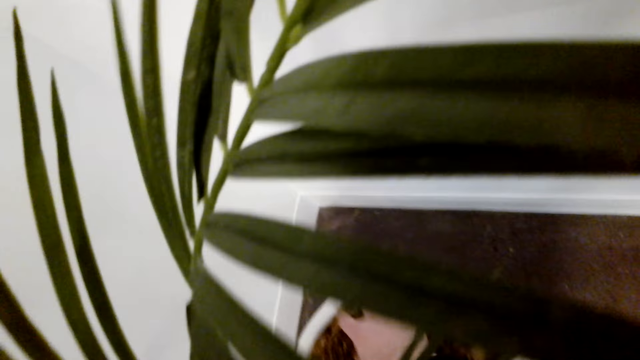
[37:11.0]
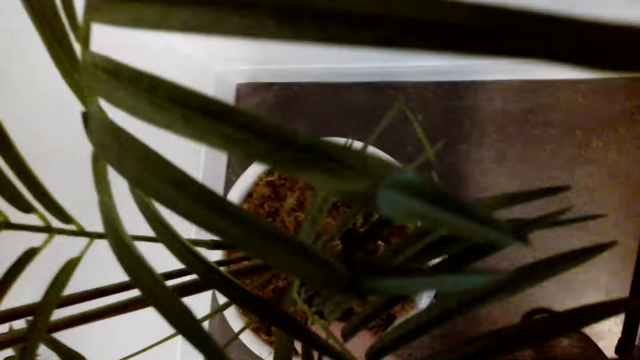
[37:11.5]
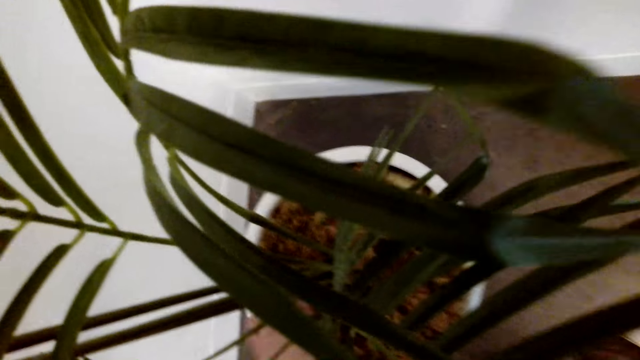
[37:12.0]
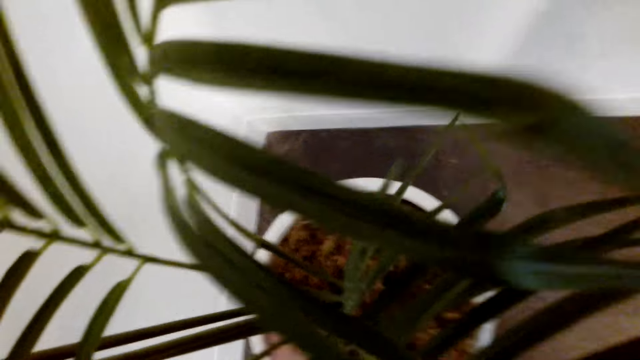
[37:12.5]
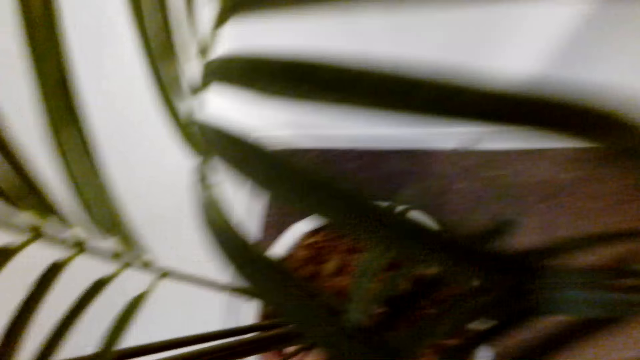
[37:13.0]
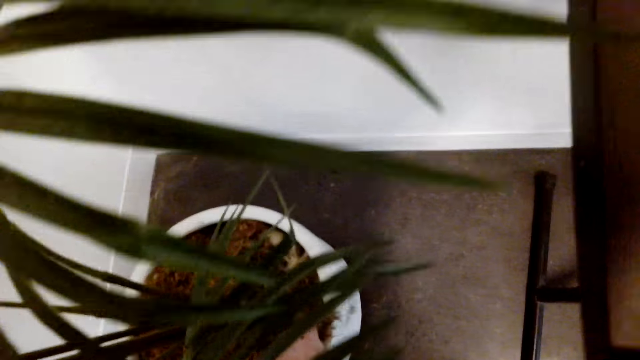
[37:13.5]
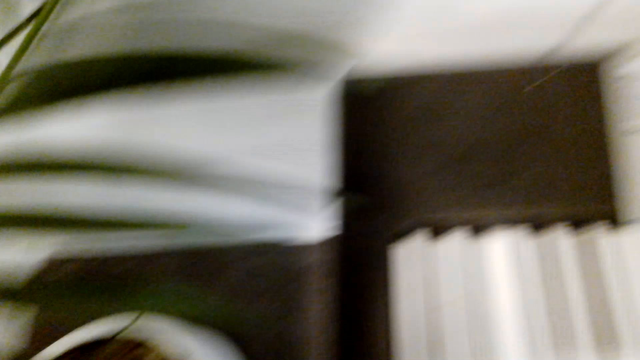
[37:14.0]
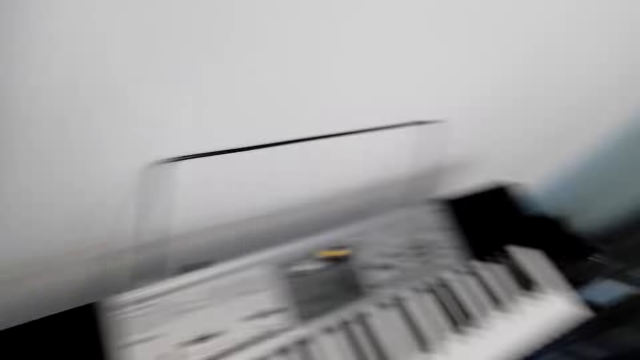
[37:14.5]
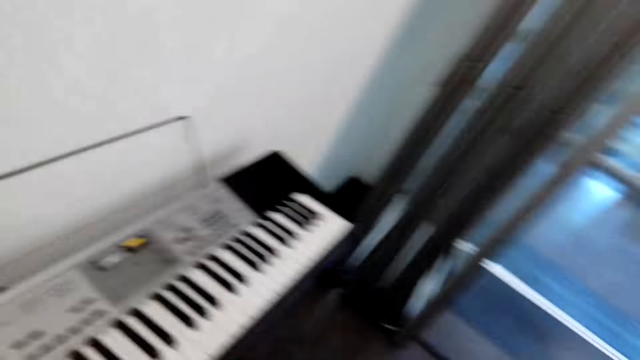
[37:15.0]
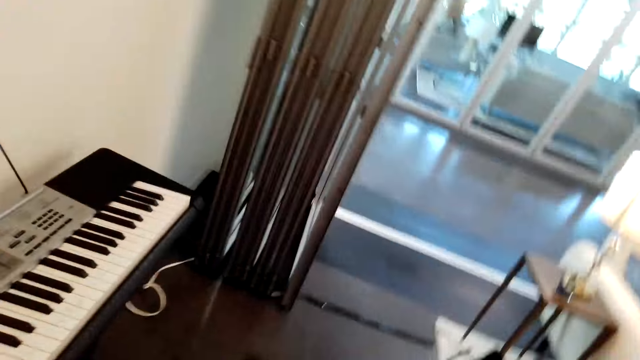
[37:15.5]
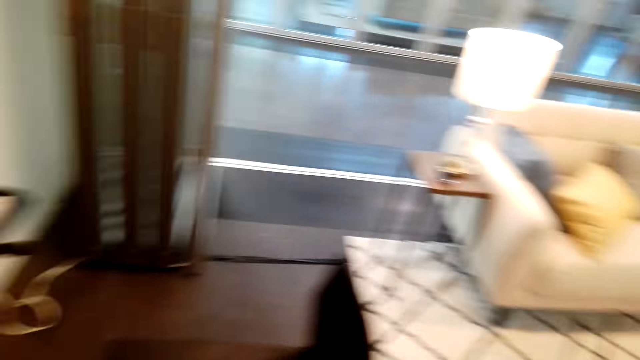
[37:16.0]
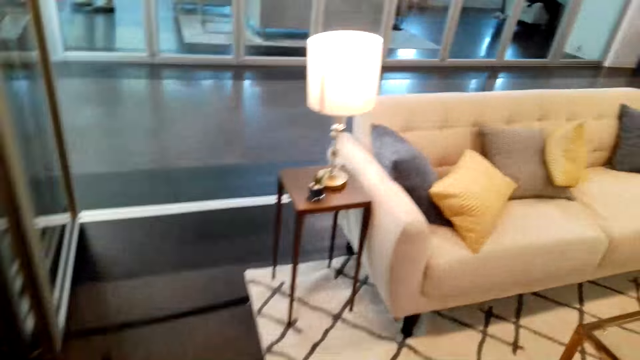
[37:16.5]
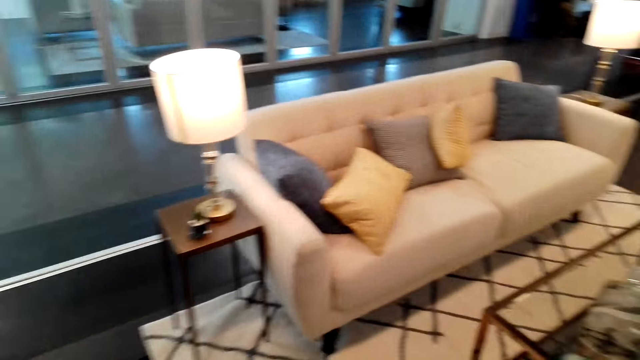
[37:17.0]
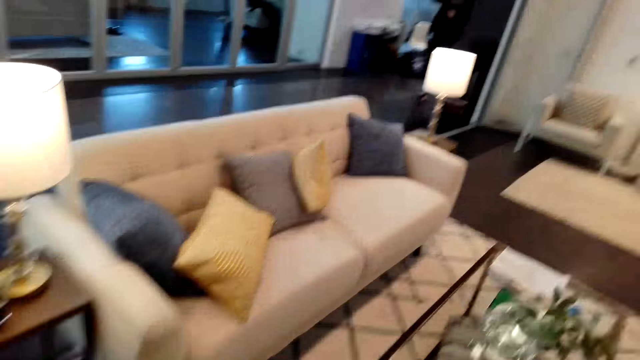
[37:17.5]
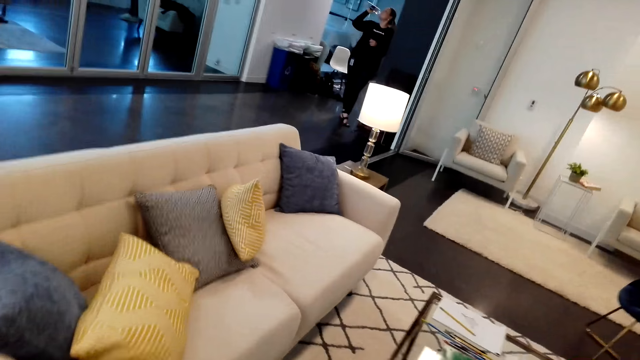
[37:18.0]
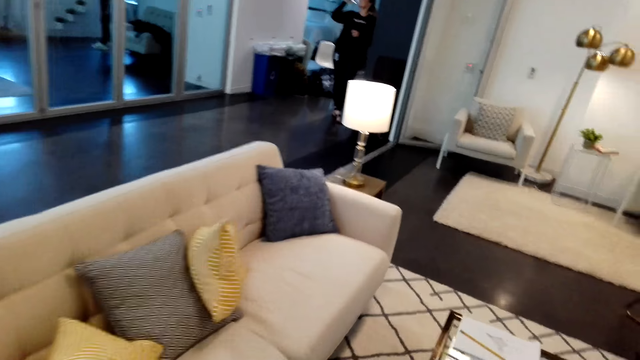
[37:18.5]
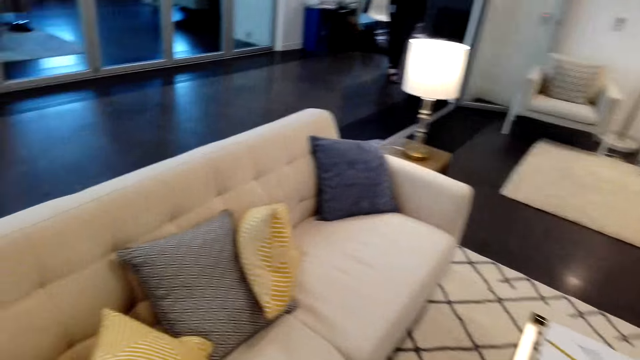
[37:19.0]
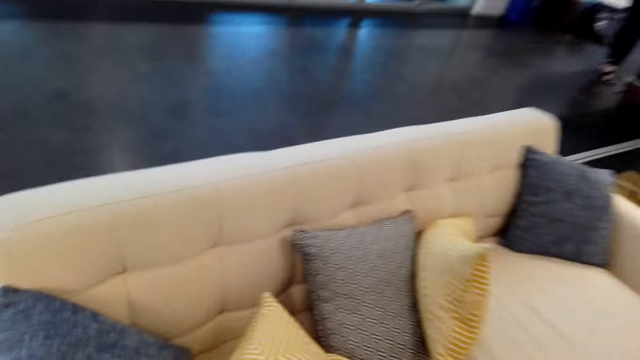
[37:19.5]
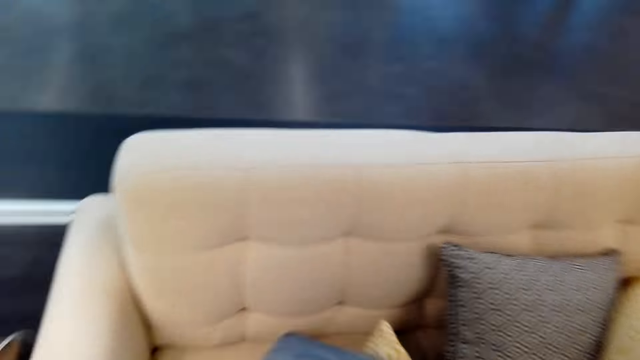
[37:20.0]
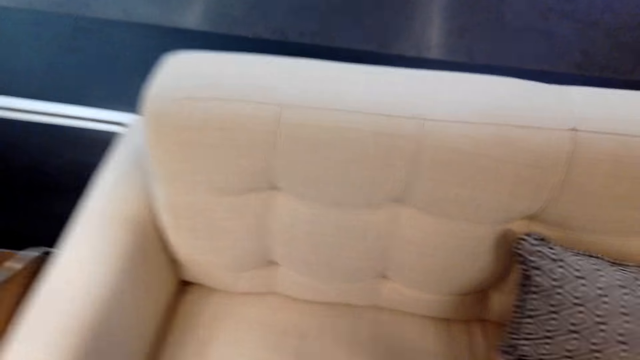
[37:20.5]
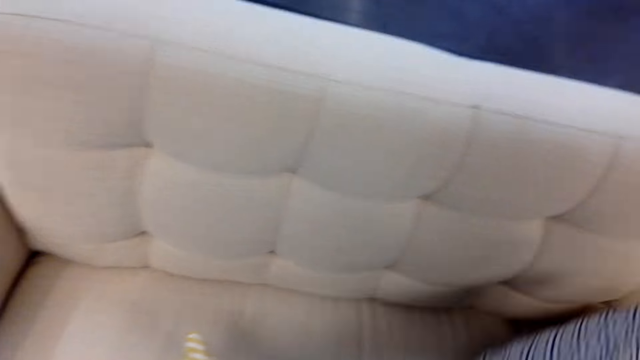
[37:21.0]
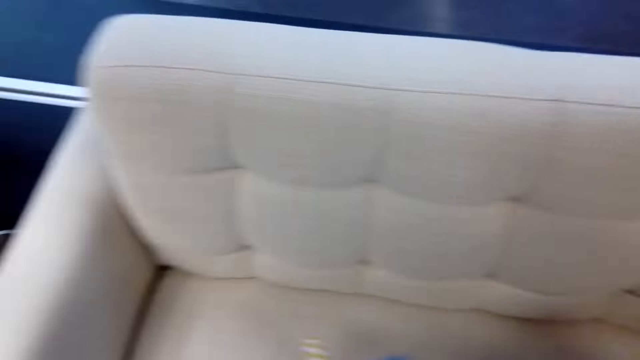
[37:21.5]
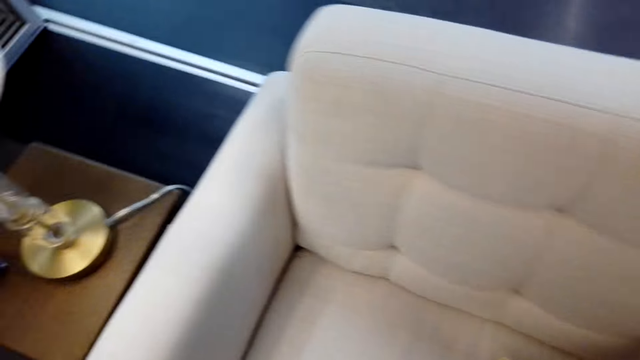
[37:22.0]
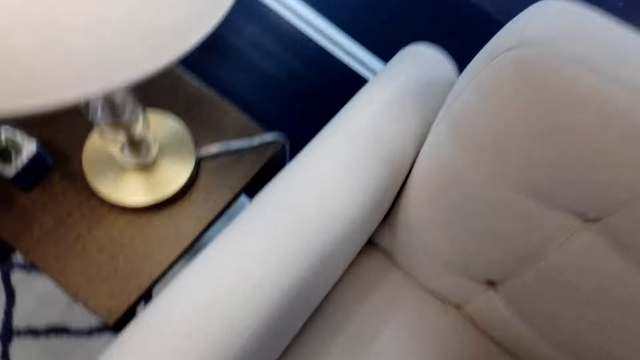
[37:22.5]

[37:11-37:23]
The camera wearer walks around the house. They move the pillow away. They take the throw pillows.

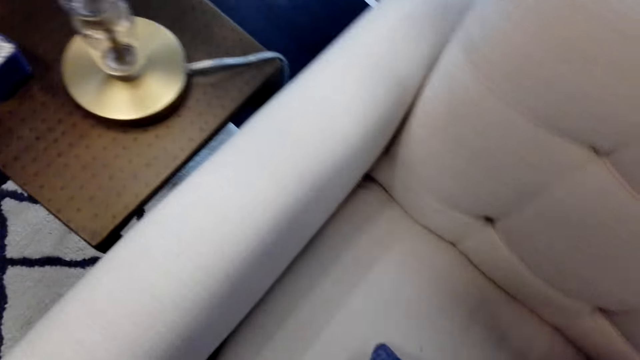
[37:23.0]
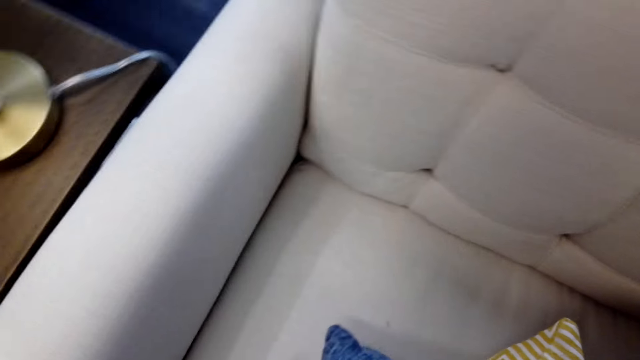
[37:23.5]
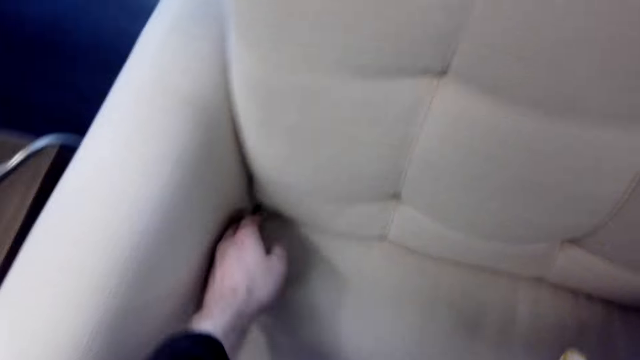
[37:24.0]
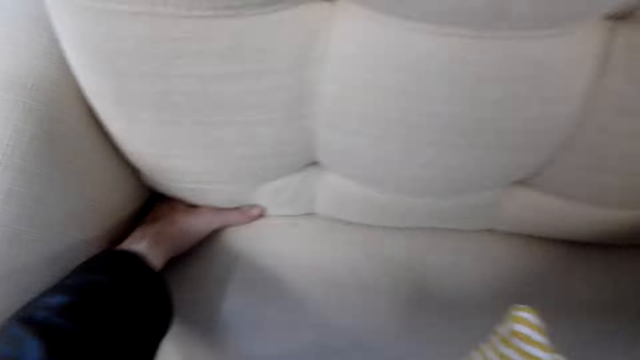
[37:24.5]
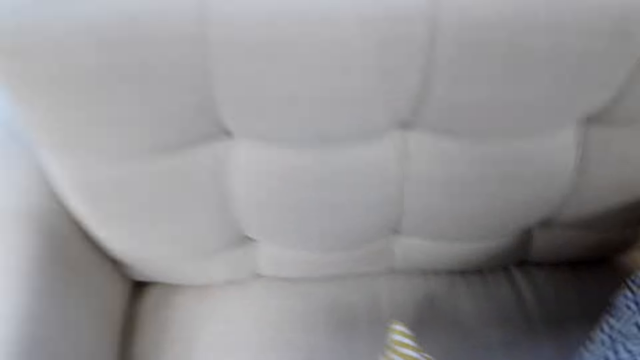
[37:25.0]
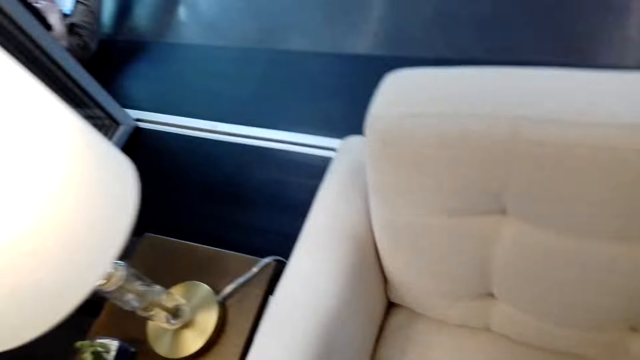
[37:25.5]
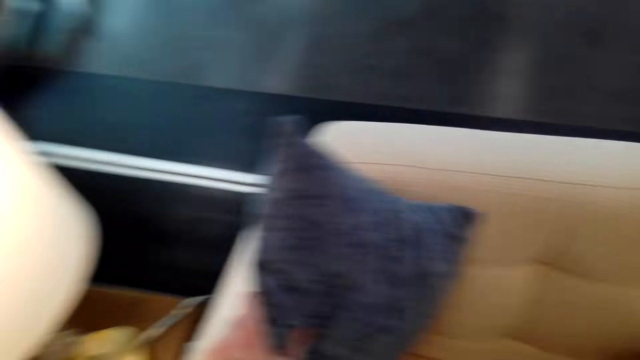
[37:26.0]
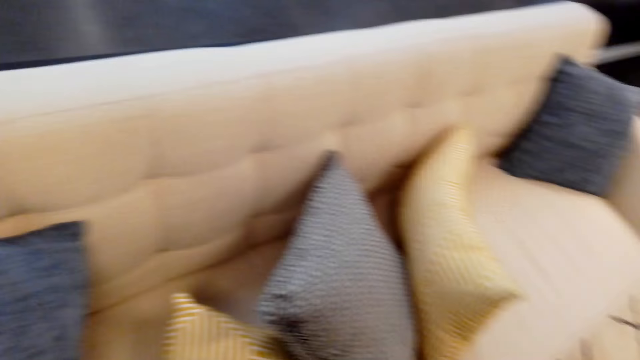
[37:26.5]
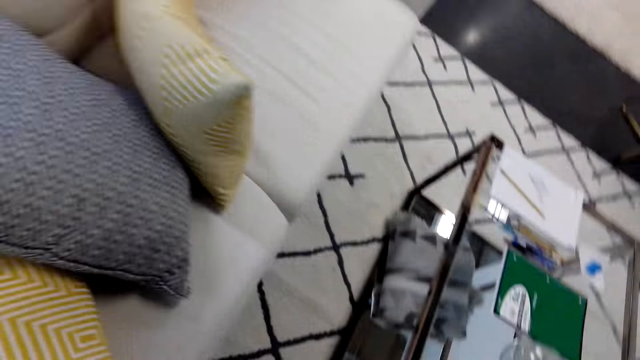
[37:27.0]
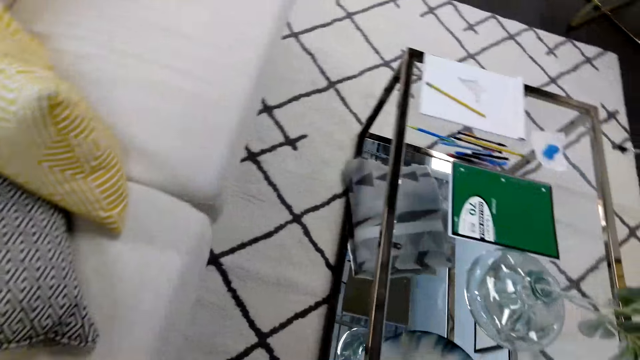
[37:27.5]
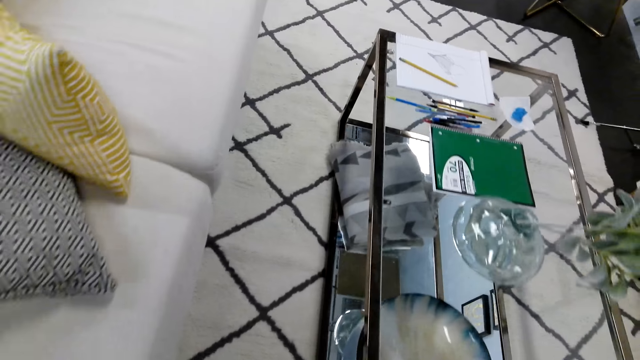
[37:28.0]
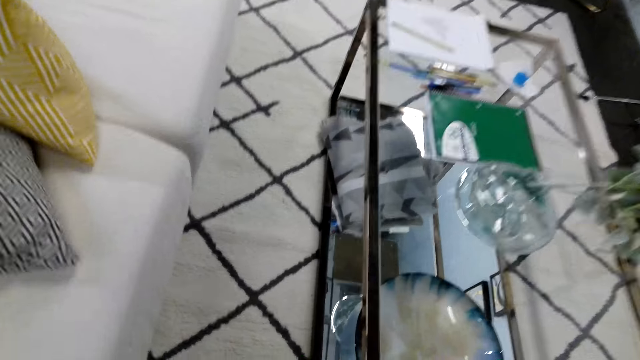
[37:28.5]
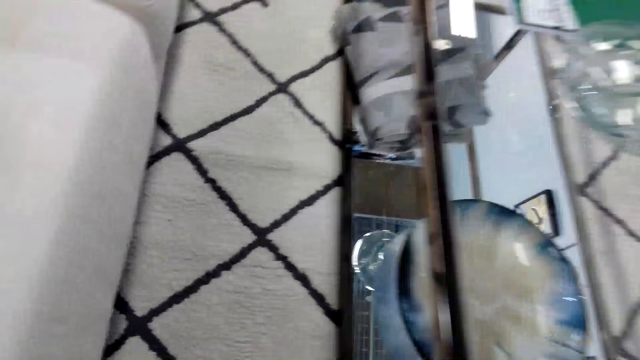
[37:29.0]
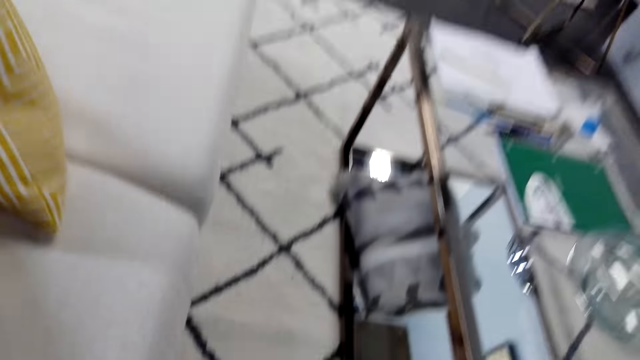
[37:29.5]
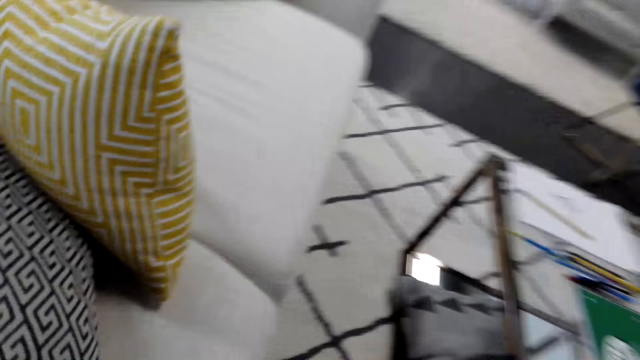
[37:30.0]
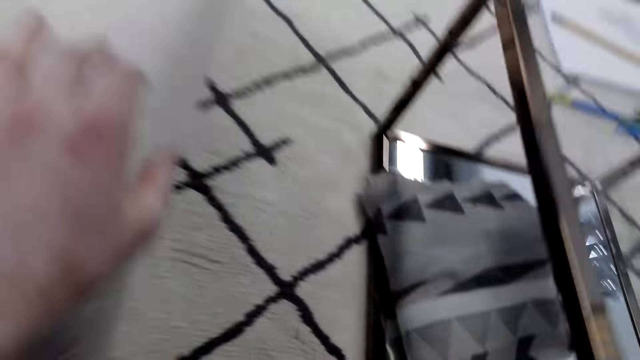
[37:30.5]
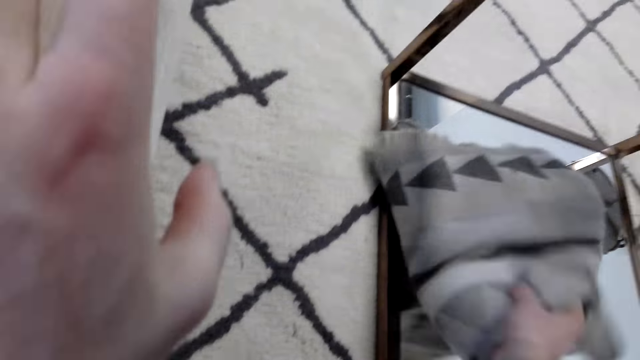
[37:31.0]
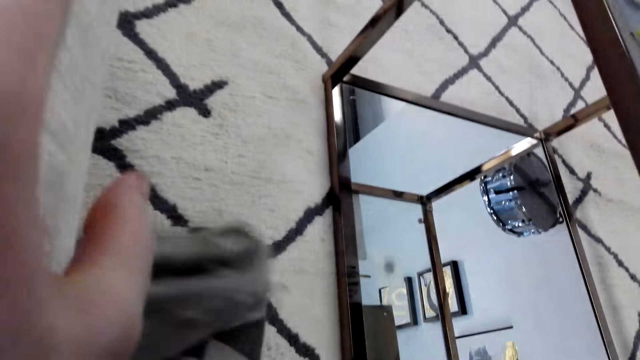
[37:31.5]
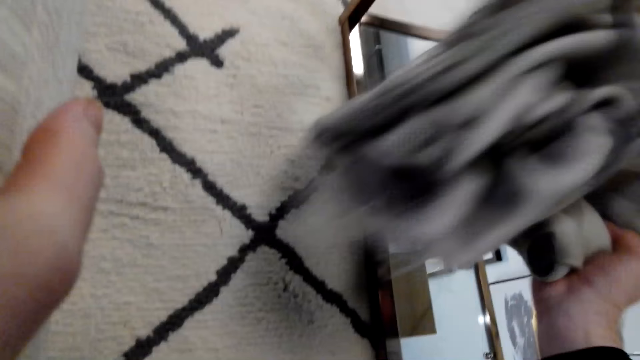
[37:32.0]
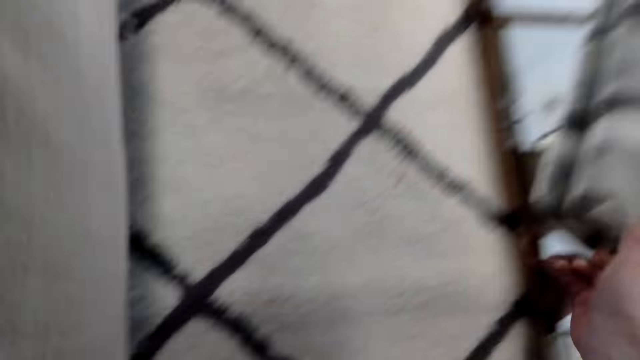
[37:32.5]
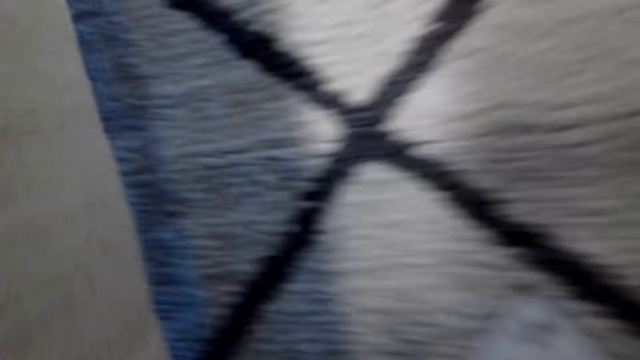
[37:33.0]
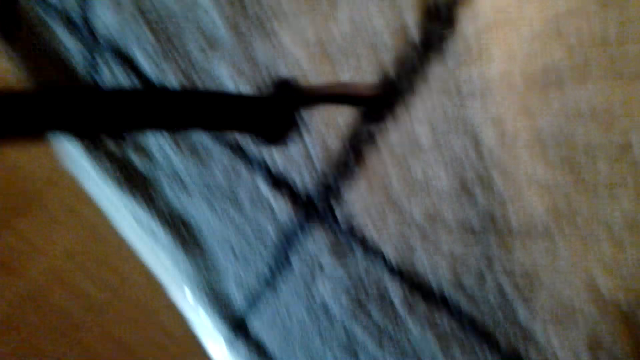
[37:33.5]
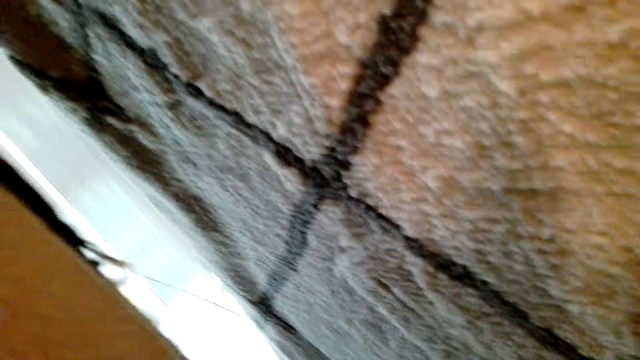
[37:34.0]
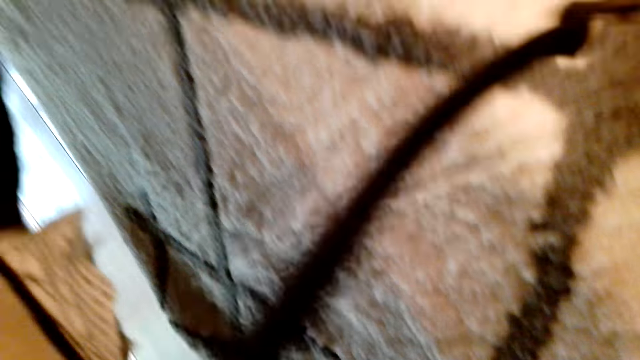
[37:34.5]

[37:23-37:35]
The camera wearer puts his hand inside the sofa. He arranges the pillow back. He looks around the house. He bends down and moves a shirt from the table.
